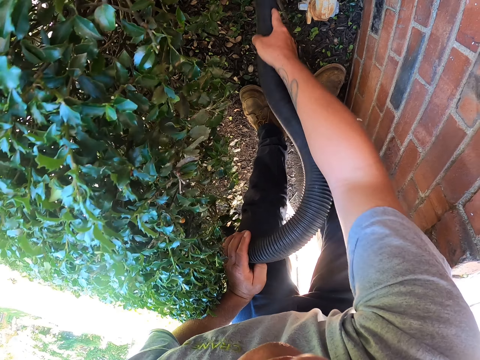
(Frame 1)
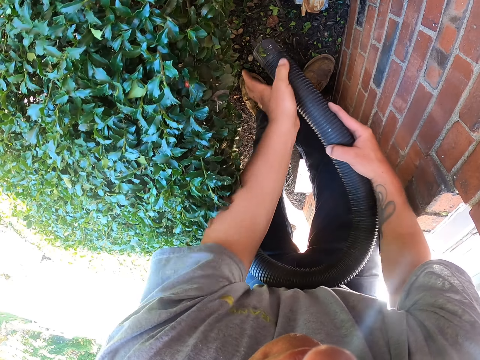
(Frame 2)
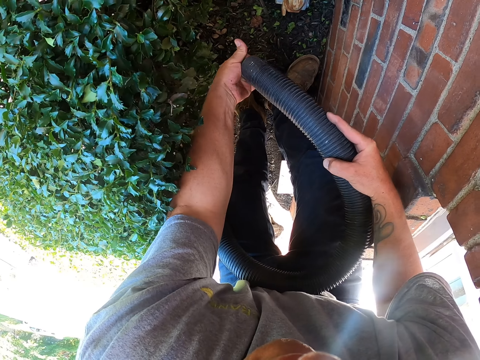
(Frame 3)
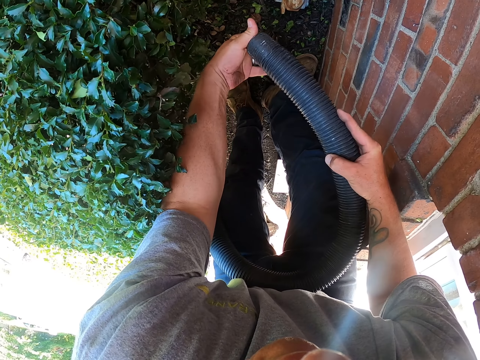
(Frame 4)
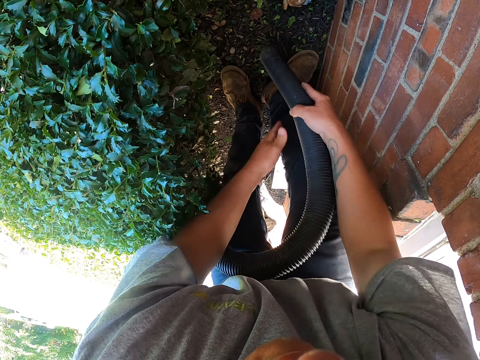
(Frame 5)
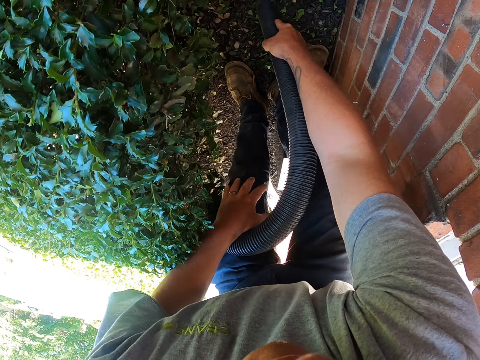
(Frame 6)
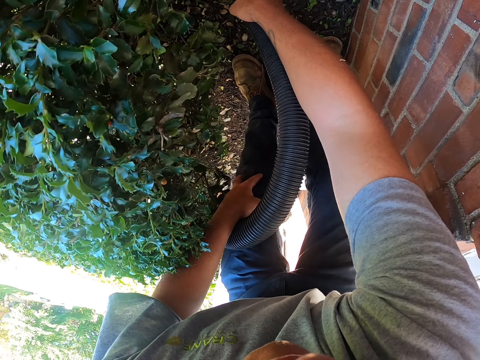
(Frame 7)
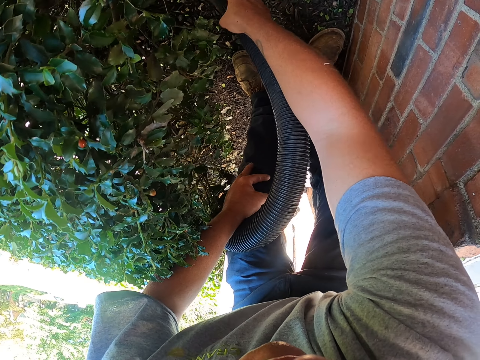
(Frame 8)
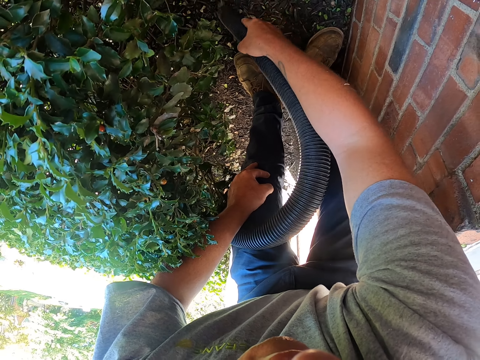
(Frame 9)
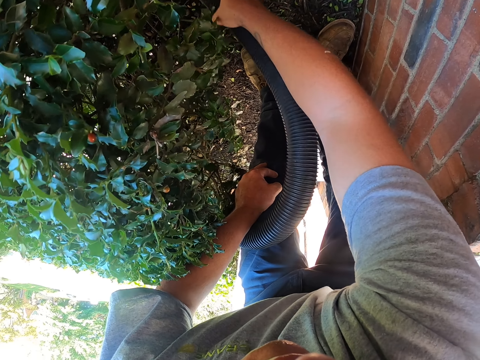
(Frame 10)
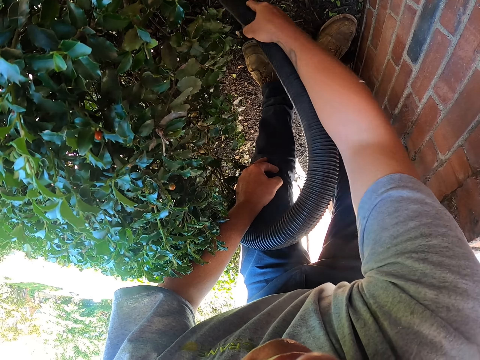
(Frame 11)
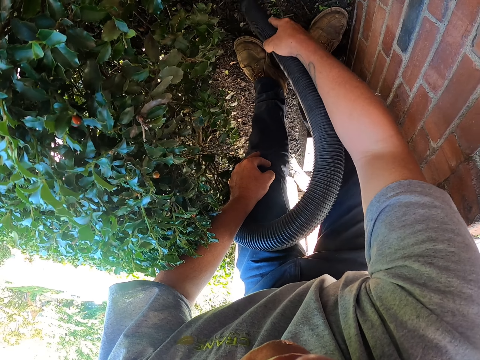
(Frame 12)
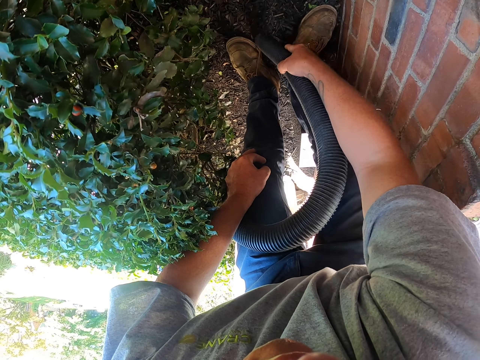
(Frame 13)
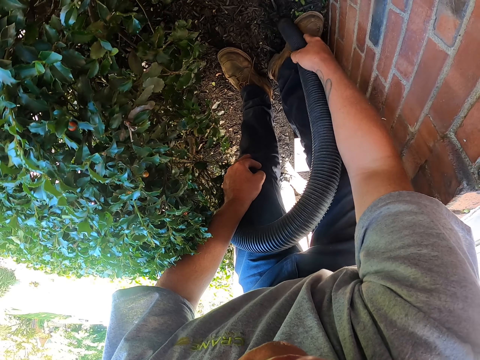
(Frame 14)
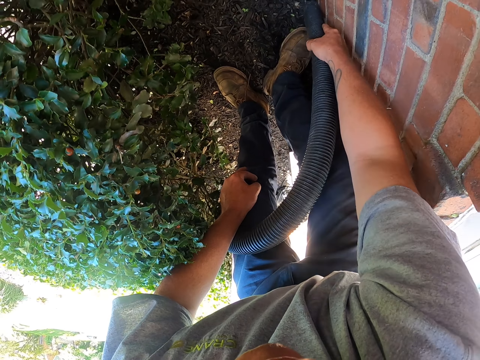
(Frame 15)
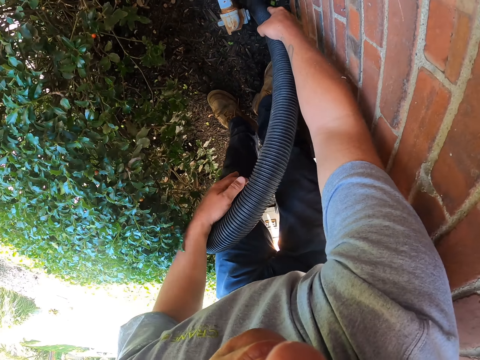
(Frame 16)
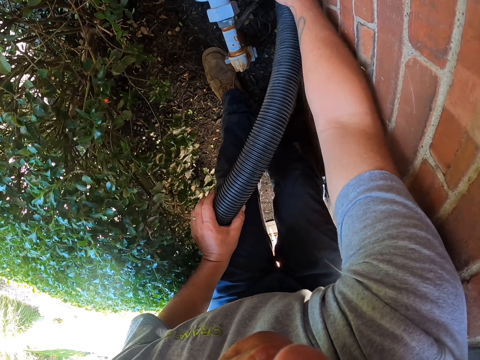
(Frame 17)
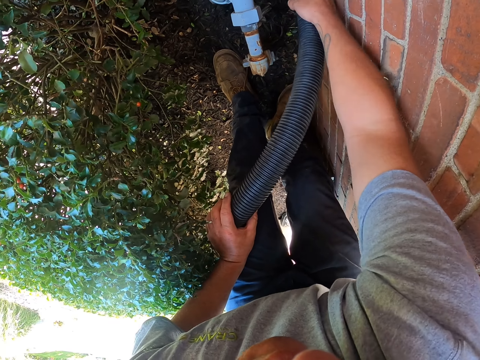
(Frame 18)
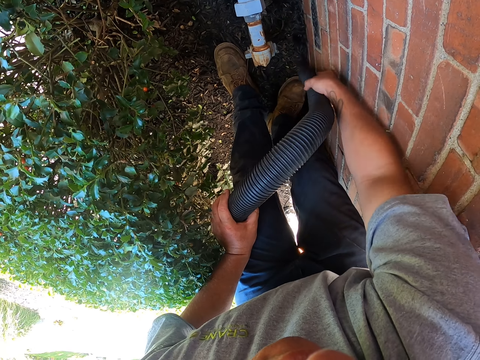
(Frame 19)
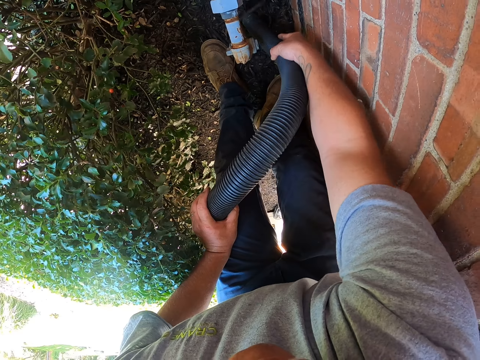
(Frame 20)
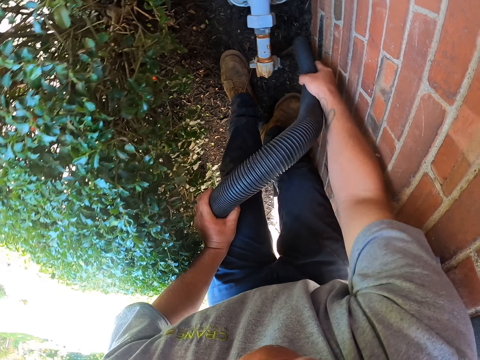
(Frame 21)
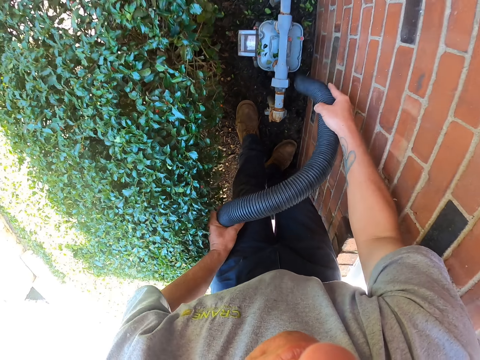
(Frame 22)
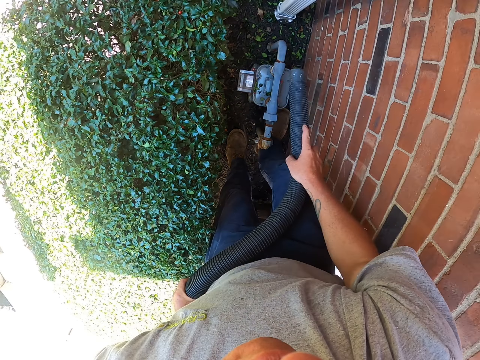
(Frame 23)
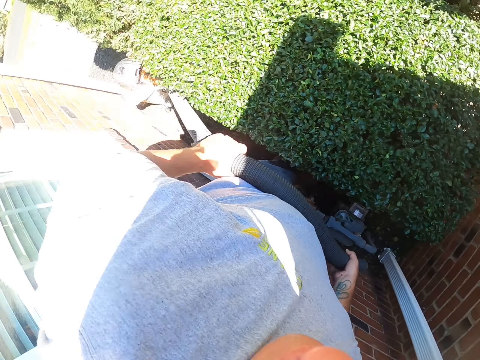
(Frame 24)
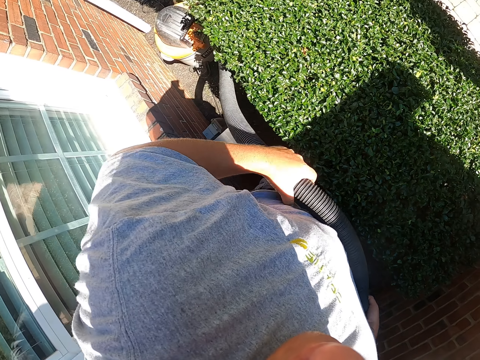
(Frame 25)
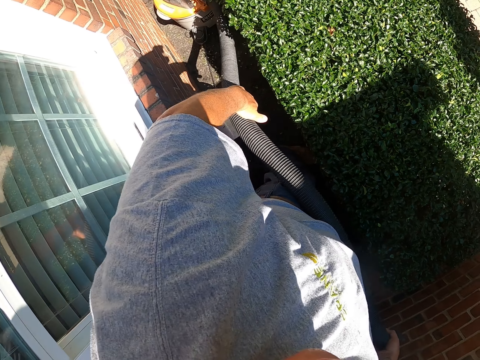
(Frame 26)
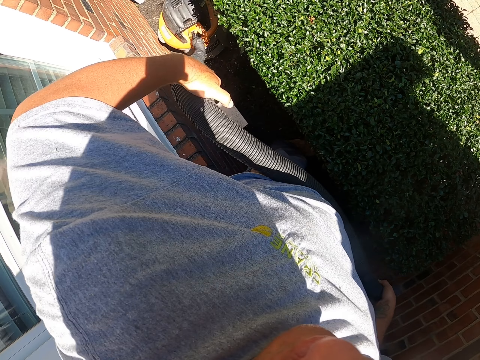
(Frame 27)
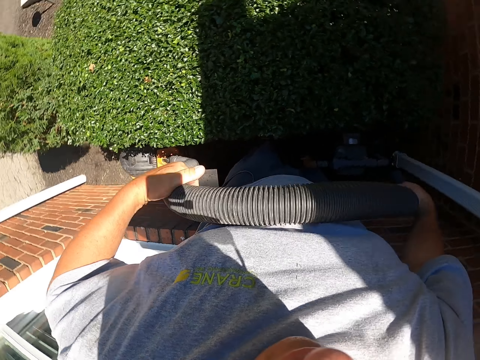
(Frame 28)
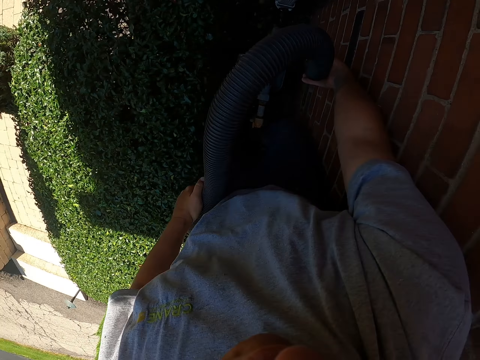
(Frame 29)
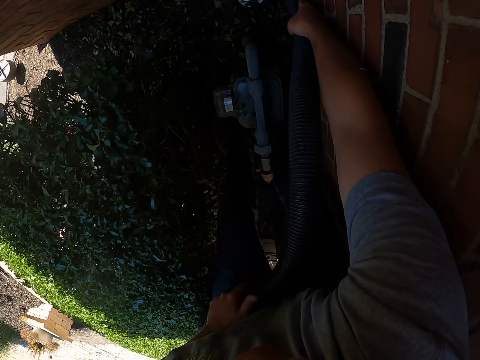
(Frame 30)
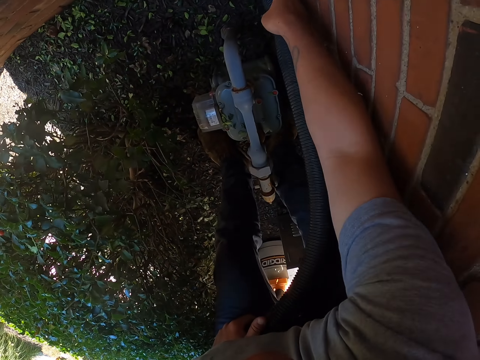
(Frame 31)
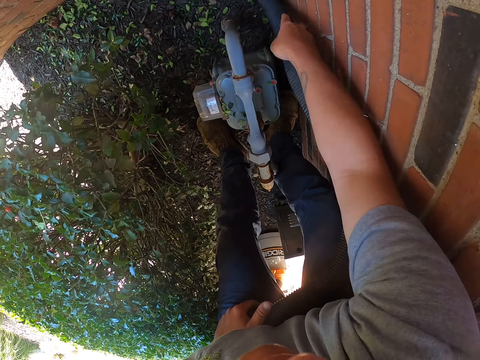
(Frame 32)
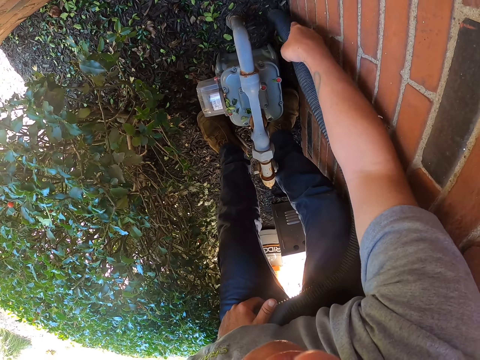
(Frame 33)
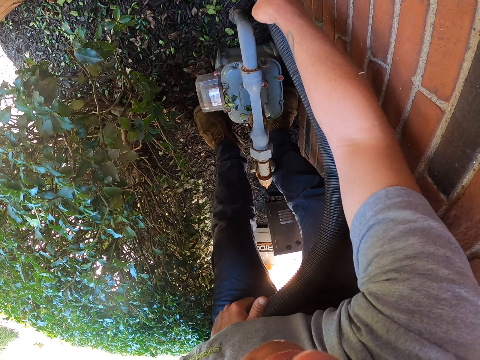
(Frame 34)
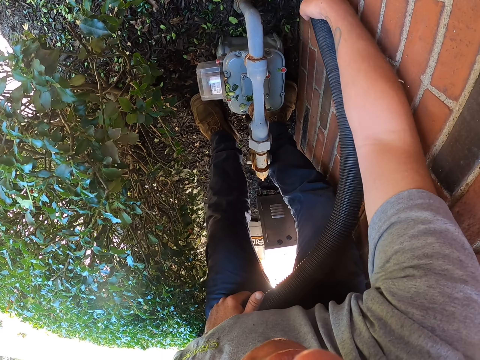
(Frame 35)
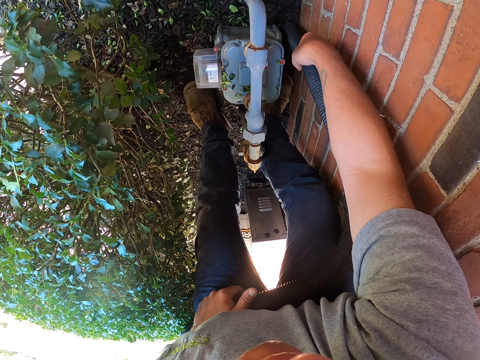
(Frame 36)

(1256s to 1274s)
The camera wearer touches the pipe. They push dirt inside the vacuum. They touch the leg. They pick leaves with the vacuum. They clean the garden with the garden vacuum. They move the leg. They clean the garden with the garden vacuum. They look around. They pull the pipe. They clean the garden with the garden vacuum. They pick leaves with the vacuum.

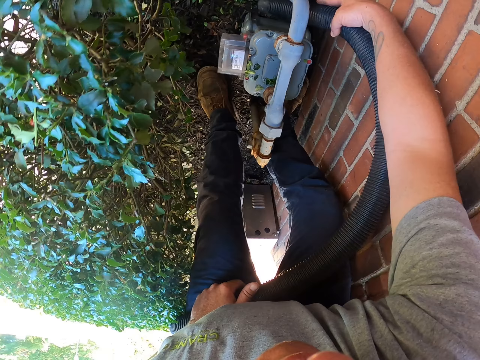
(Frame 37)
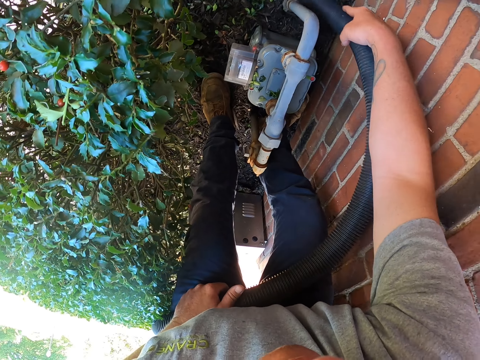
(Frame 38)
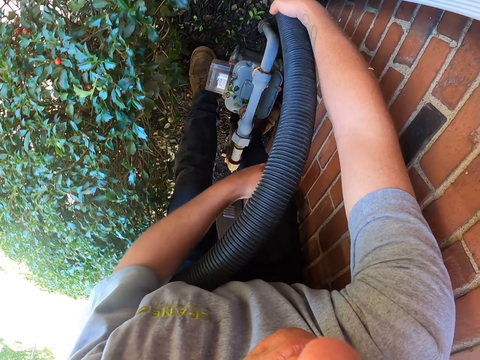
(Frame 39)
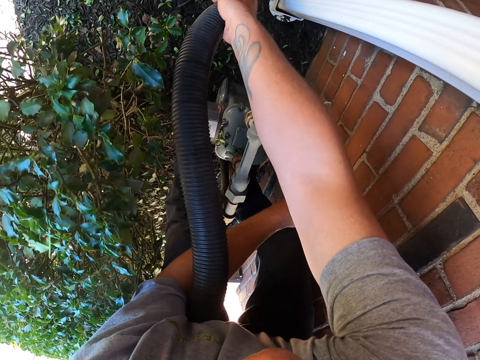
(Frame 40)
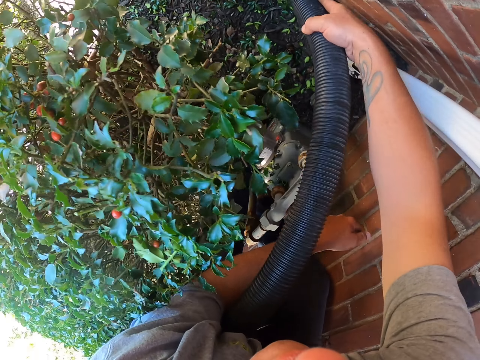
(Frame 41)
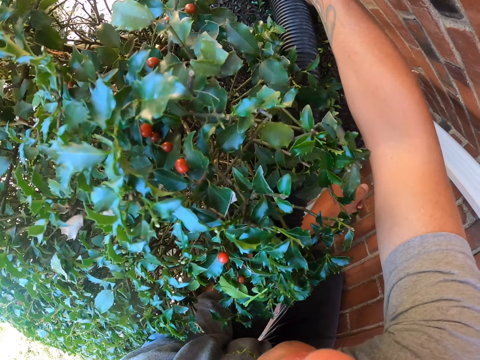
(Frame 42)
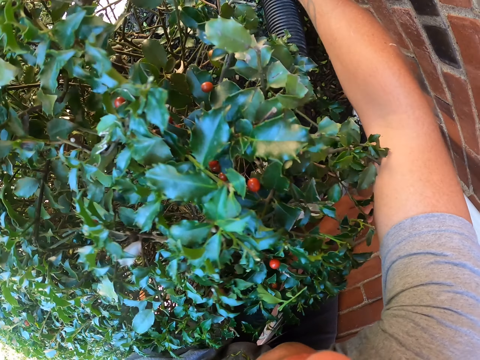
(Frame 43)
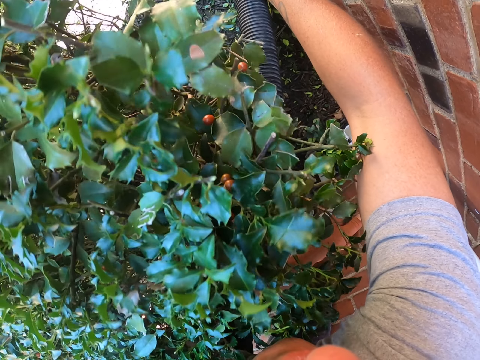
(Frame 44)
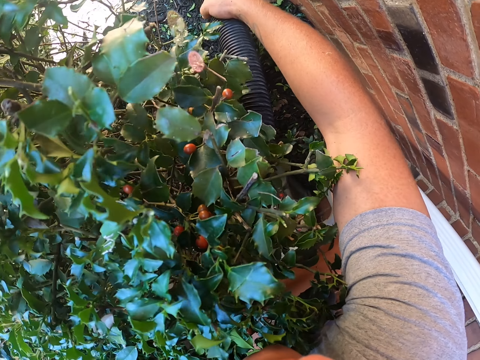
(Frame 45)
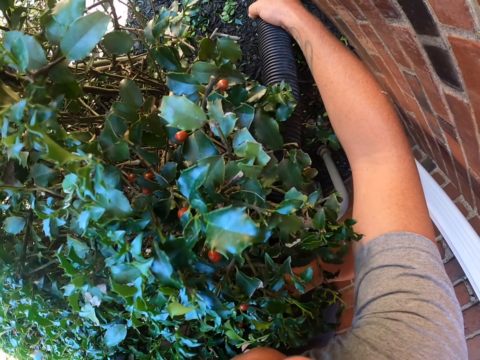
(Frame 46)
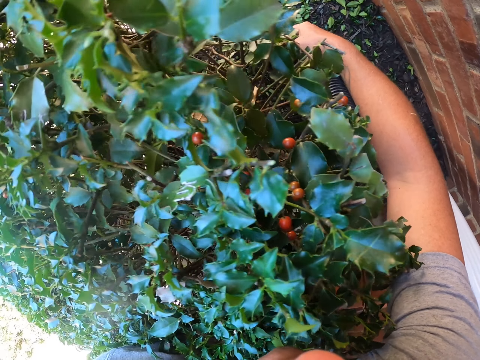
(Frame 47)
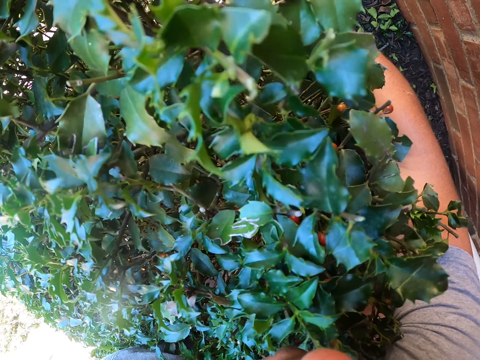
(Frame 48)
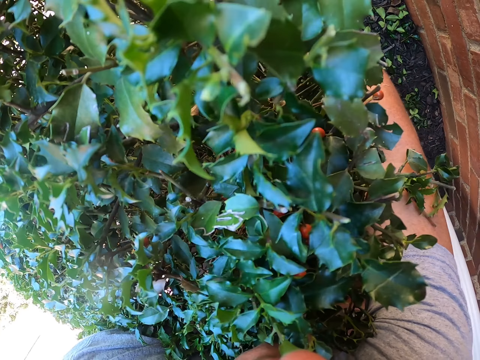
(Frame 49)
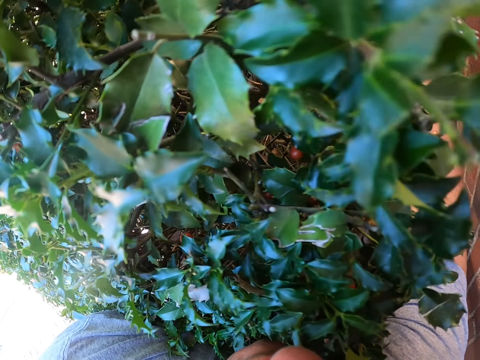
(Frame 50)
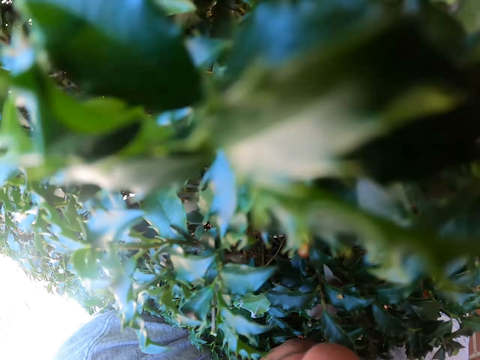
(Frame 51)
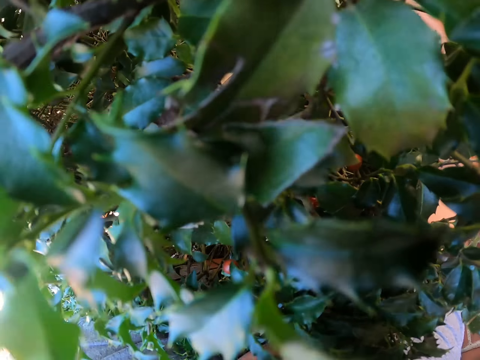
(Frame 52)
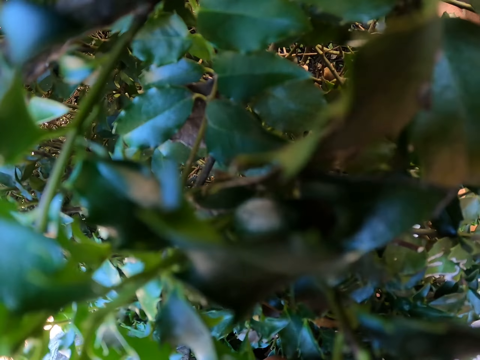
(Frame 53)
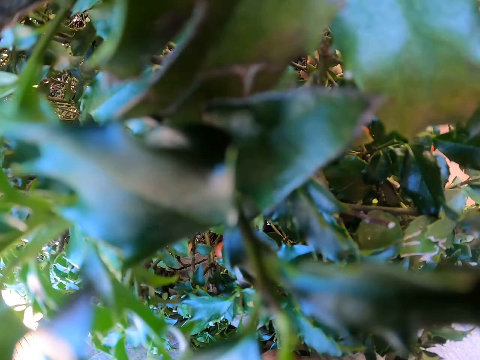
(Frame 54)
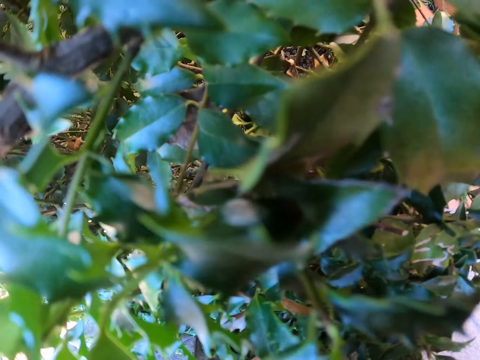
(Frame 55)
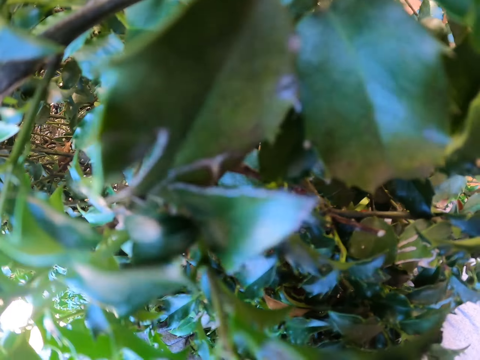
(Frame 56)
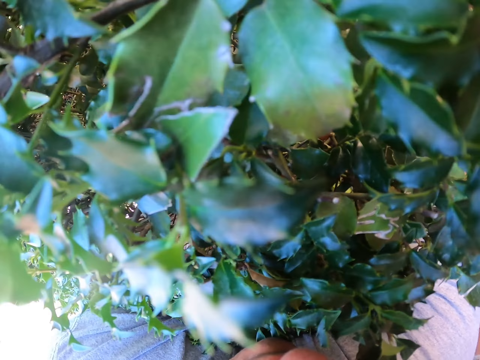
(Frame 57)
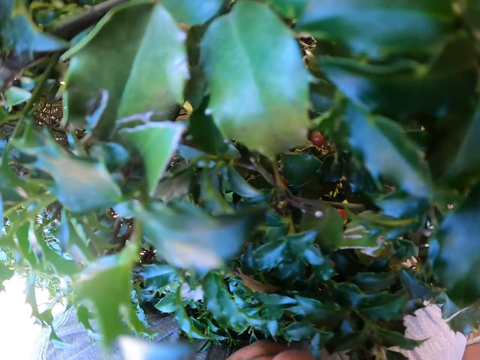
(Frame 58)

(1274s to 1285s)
The camera wearer moves the hand. They clean the garden with the garden vacuum.
